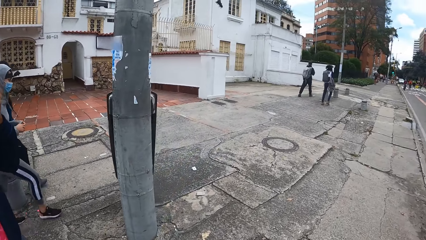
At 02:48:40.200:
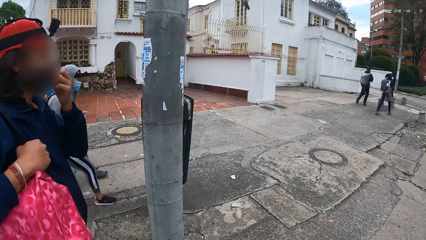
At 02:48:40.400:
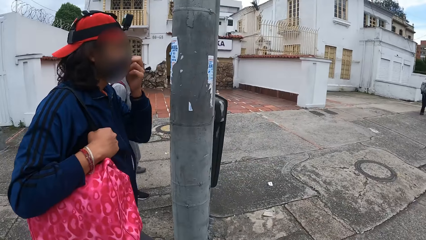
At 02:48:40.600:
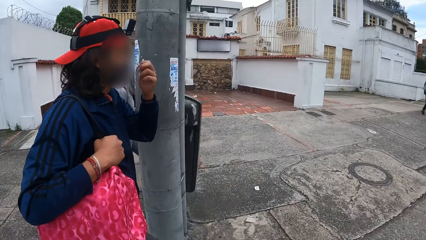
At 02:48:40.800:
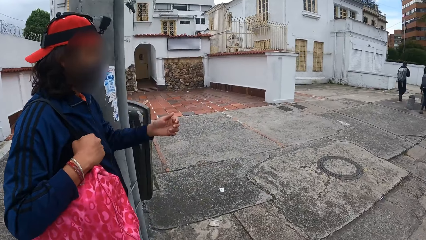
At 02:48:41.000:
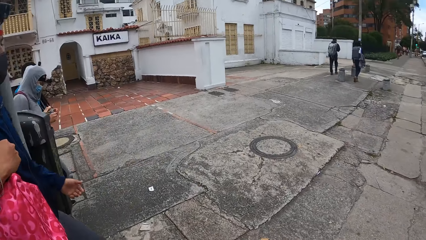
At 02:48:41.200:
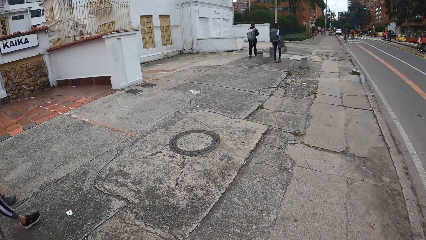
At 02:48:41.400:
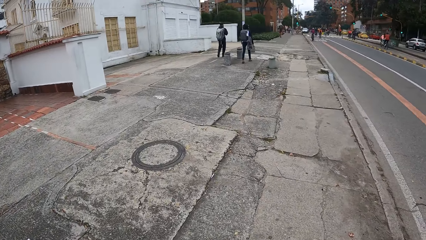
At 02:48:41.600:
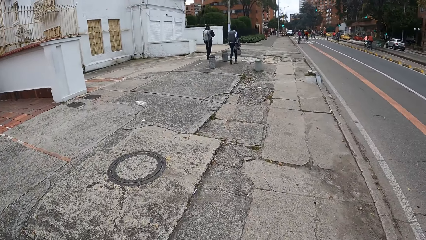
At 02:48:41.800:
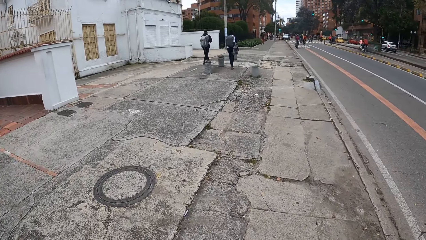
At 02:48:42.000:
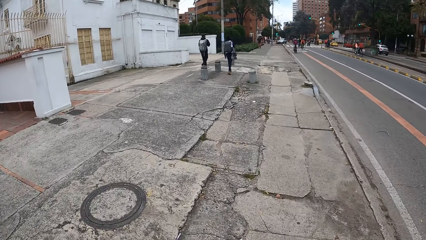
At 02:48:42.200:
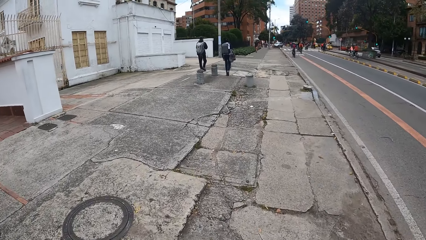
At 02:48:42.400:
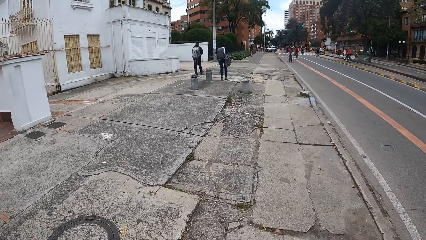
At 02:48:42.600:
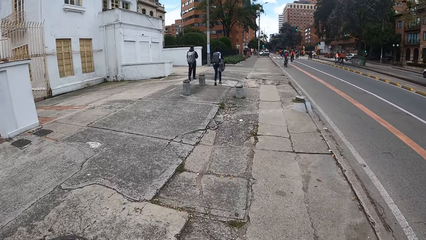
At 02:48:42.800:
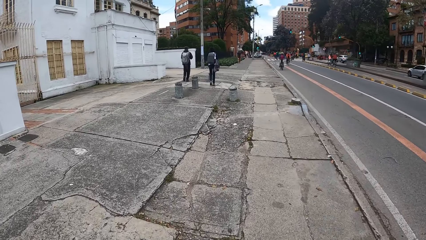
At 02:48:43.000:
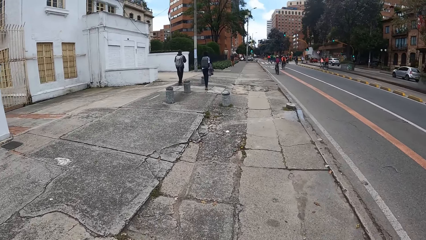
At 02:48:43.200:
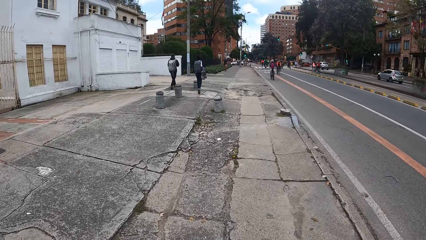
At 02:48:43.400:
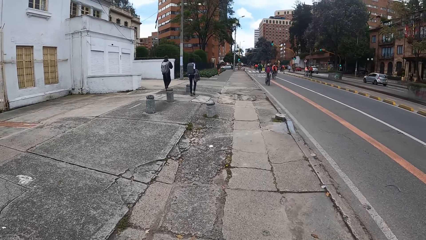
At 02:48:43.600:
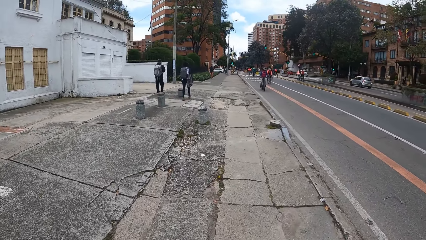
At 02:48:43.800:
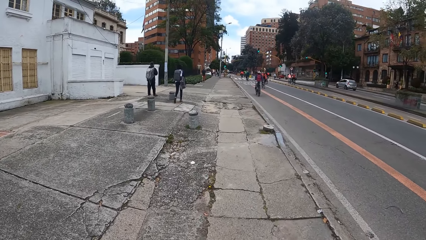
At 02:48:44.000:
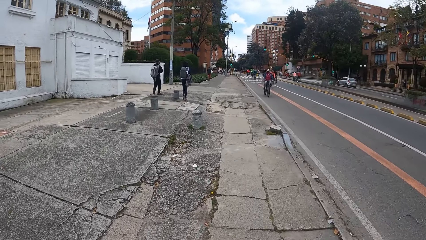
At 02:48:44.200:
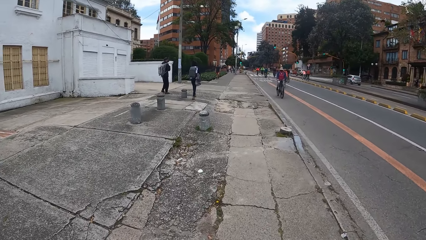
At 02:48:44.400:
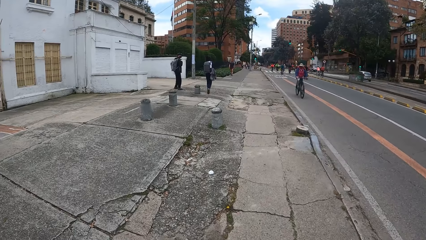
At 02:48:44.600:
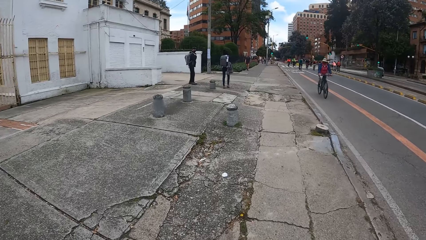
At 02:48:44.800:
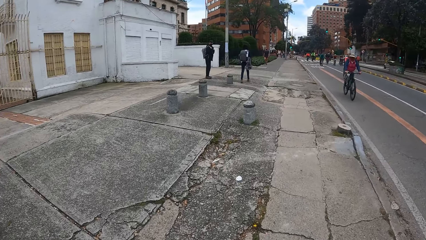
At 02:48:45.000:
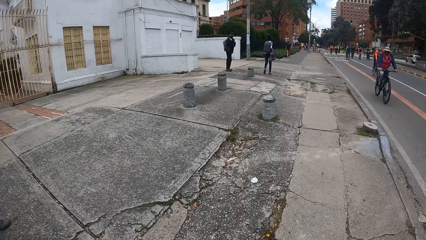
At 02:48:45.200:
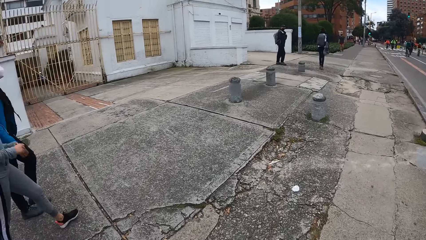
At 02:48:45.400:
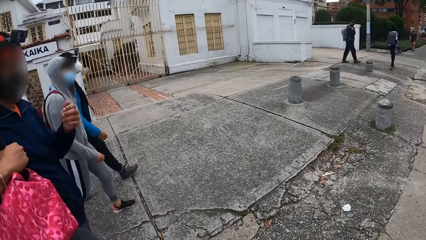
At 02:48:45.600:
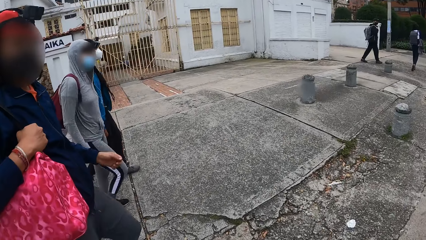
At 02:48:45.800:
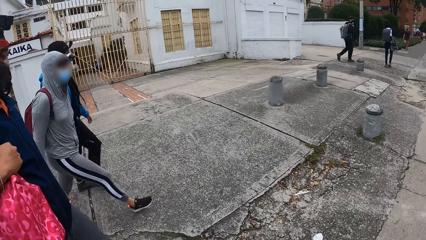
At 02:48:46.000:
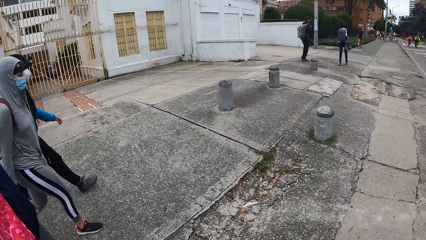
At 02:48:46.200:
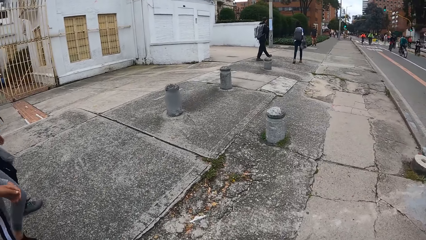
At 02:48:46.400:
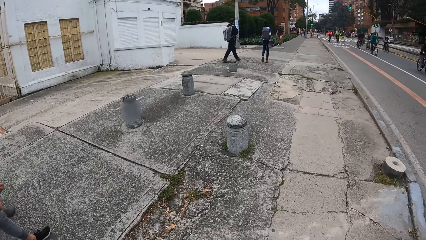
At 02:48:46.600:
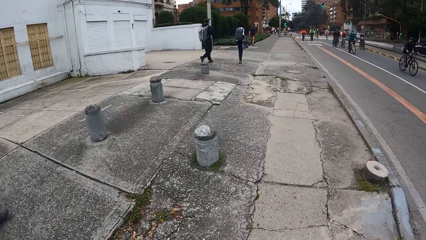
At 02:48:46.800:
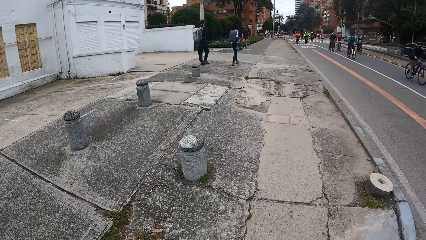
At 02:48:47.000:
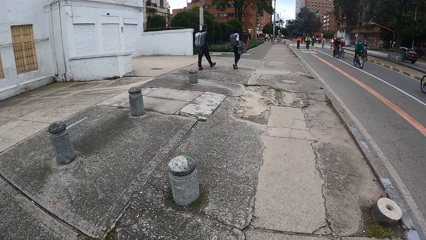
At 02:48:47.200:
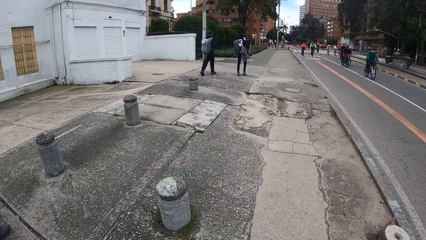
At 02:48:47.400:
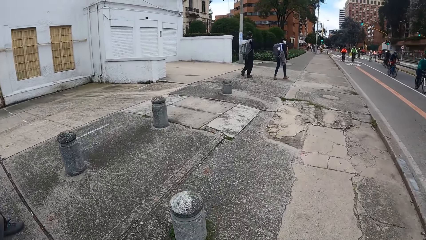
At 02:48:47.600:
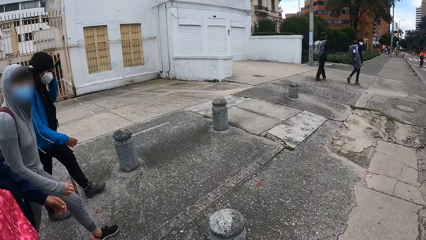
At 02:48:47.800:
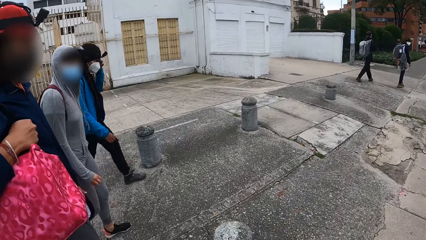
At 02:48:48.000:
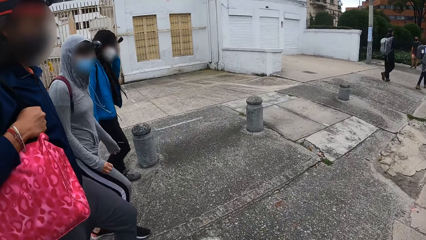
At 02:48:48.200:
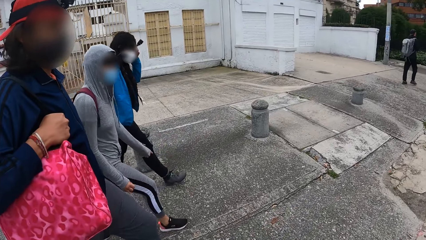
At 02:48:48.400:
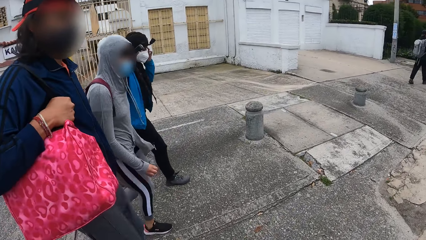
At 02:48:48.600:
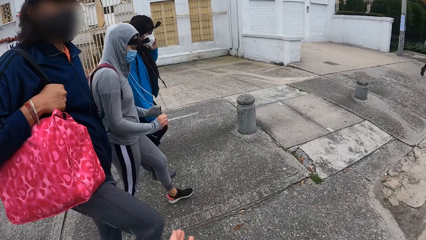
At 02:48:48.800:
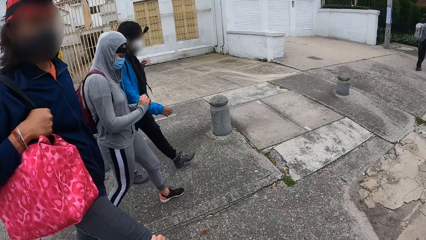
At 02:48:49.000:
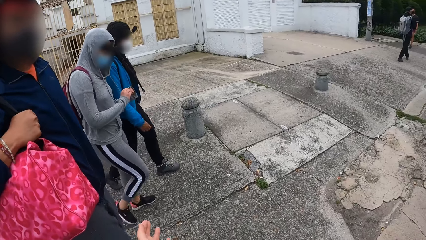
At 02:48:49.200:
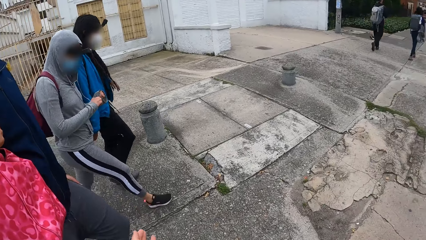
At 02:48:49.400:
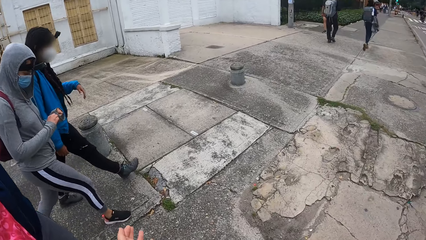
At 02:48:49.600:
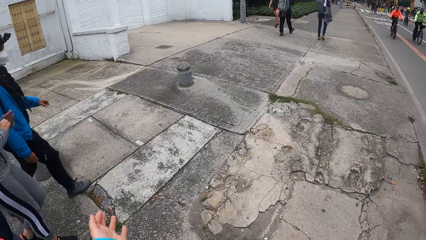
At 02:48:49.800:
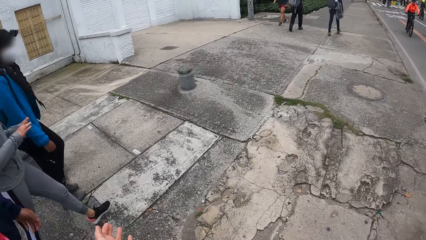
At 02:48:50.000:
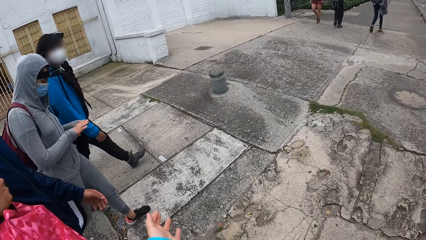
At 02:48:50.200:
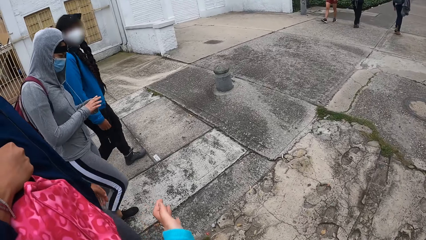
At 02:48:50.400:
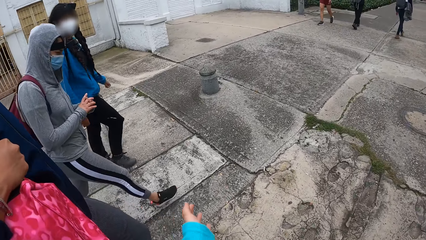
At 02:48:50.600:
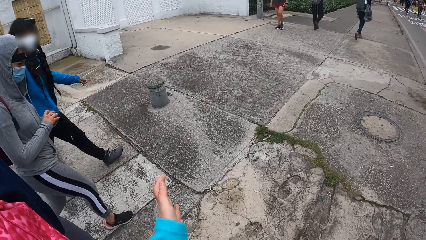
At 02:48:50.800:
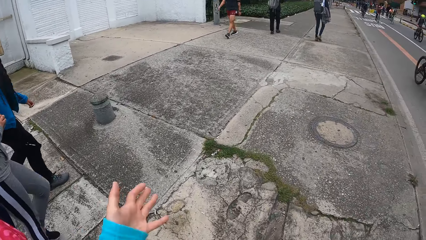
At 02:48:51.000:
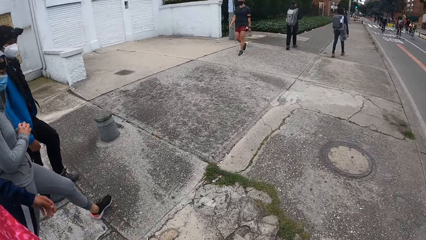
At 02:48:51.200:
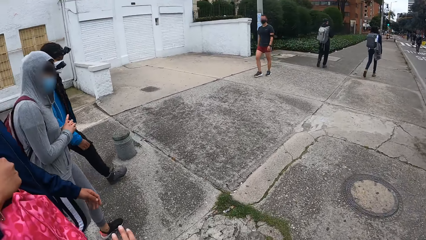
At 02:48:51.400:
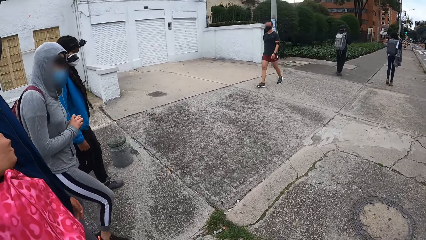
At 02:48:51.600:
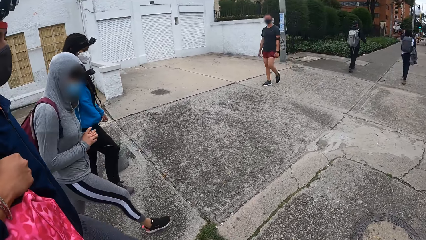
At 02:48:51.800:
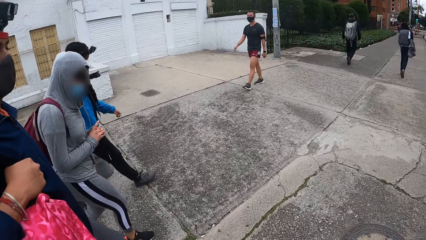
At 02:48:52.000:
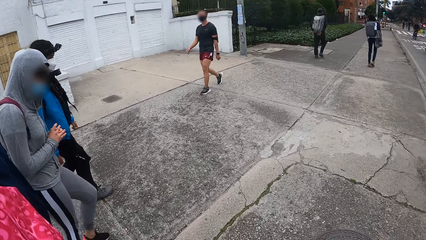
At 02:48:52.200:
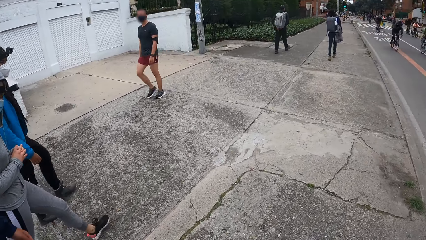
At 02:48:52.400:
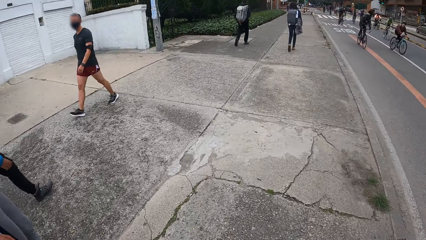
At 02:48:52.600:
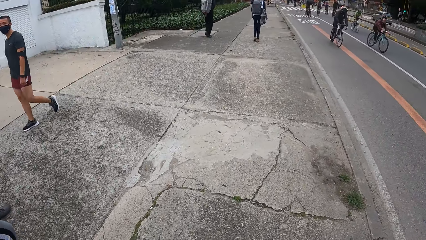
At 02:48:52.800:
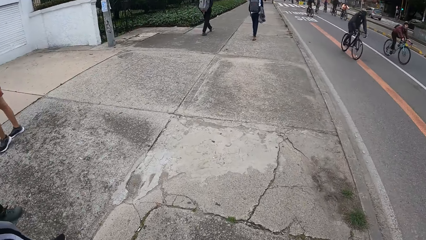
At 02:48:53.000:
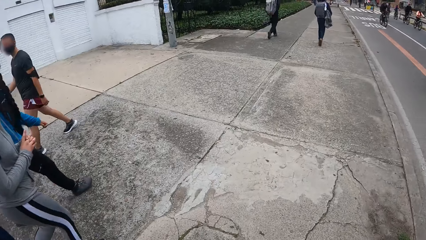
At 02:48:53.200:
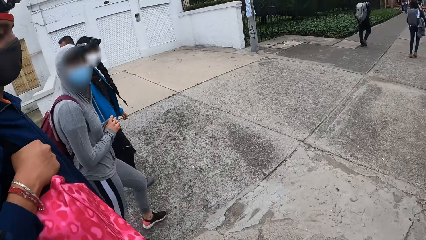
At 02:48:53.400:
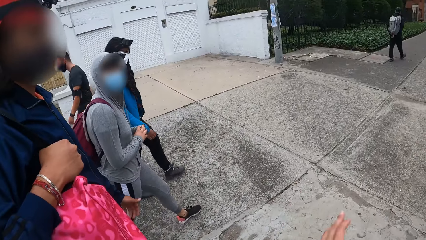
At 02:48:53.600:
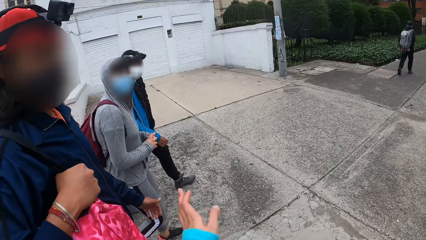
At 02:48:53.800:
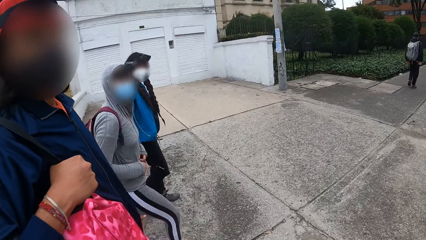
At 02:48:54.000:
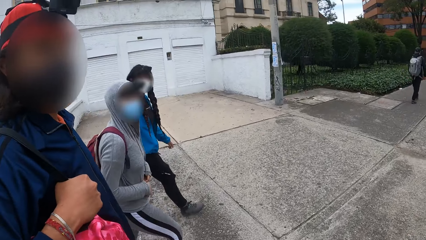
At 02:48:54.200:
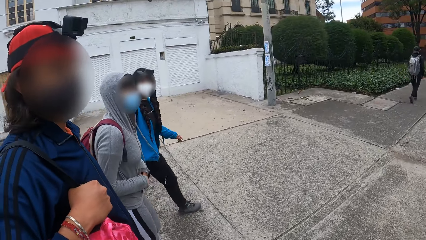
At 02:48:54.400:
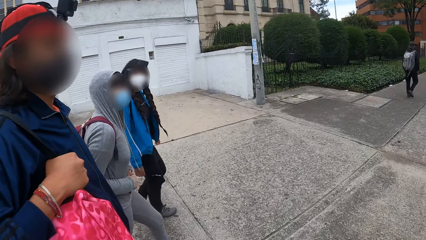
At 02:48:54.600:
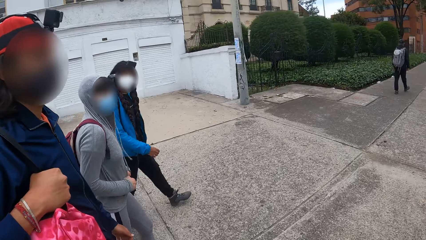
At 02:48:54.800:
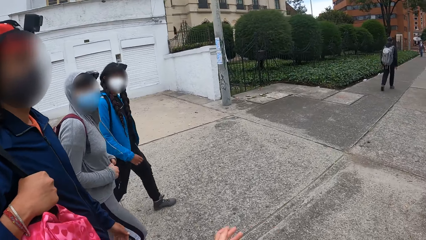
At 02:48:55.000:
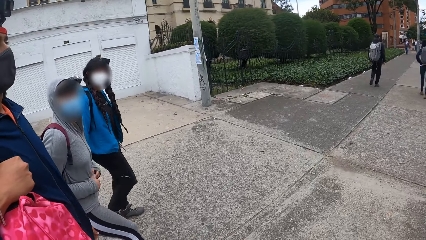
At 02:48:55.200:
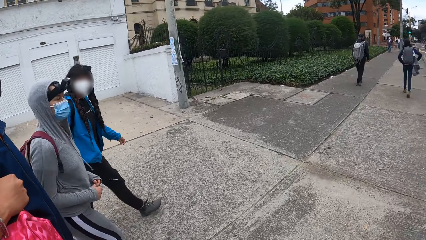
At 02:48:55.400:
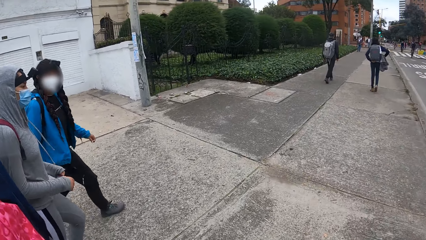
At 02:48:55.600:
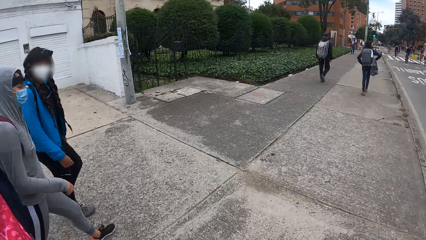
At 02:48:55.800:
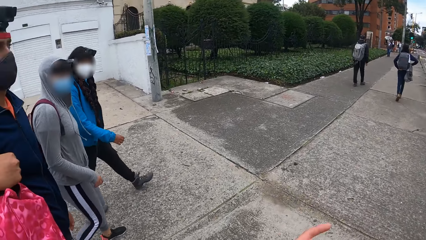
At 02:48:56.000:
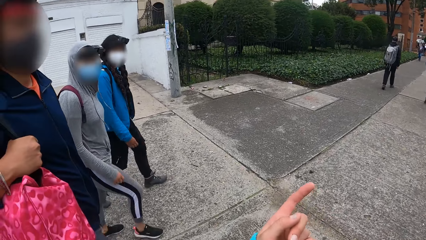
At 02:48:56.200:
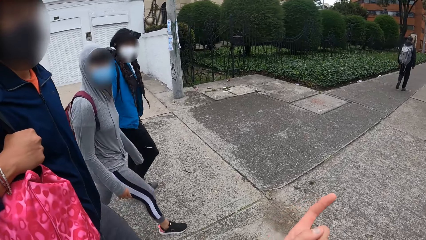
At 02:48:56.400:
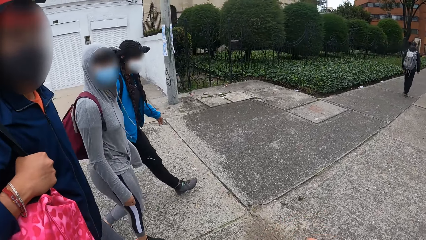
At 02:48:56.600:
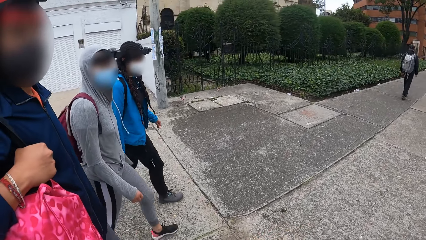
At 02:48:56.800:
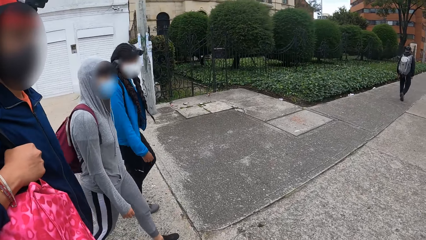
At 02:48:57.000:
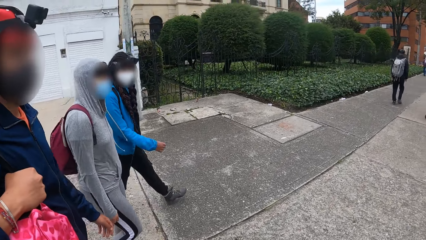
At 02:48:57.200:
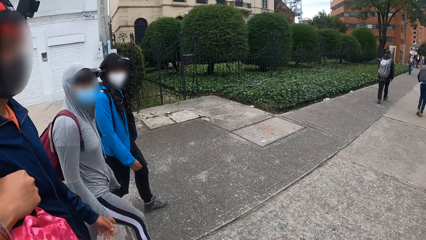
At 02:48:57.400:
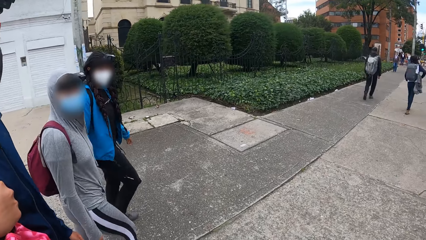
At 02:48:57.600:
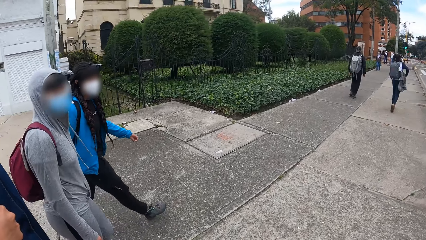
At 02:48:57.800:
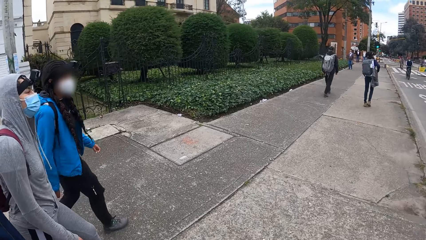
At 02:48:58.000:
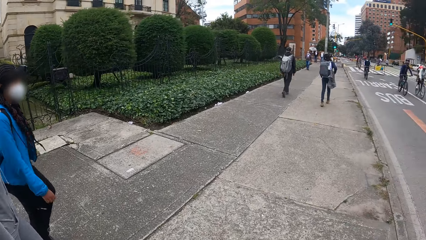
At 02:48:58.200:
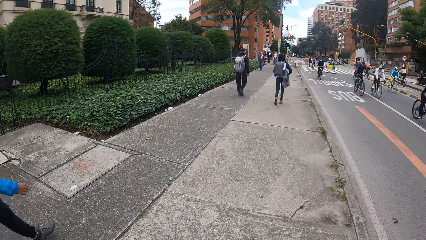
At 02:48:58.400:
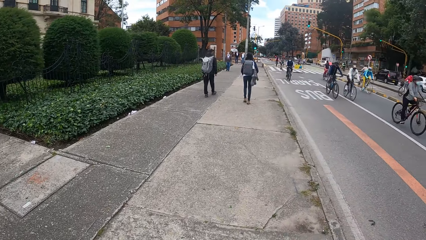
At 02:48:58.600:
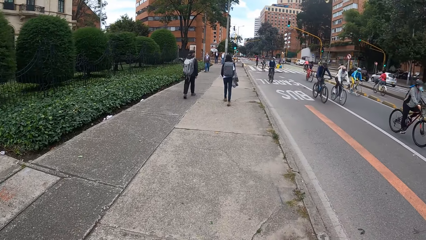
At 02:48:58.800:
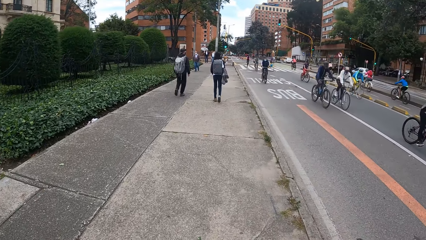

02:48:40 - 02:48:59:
A man adjusts the nose mask on his face with his left hand. The man touches the mask on the face. The camera wearer looks at the man. The man removes hand from the mask. The camera wearer walks on the pavement. A person rides a bicycle. The camera wearer turns around. The man drops the left hand. The camera wearer walks on the pavement. She turns around. A woman adjusts the nose mask on her face with her left hand. Another woman, the first woman and the man walk beside the camera wearer. The other woman touches the right hand. The camera wearer makes hand gestures with her left hand. The other woman inspects her hands. The camera wearer makes hand gestures with her left hand. She moves the left hand. The person walks past the first woman. The camera wearer looks around. She moves the left hand. The other woman, the man and the first woman look at the camera wearer. The camera wearer points ahead. The other woman and the man walk beside the camera wearer.
